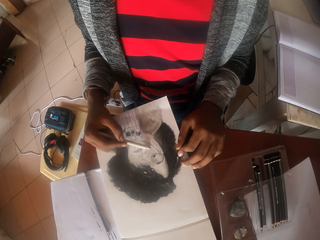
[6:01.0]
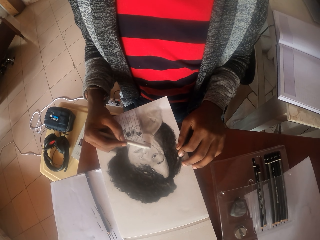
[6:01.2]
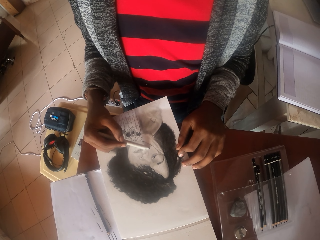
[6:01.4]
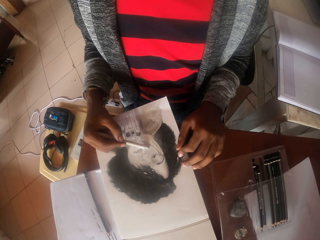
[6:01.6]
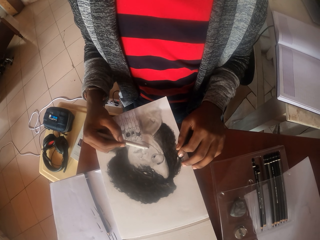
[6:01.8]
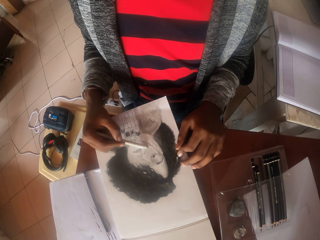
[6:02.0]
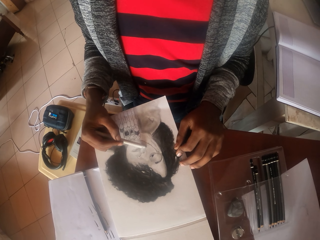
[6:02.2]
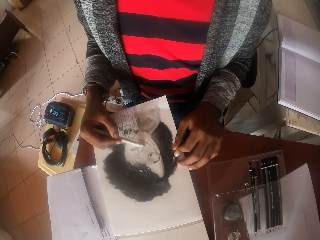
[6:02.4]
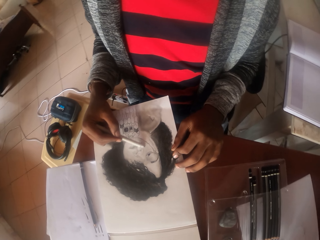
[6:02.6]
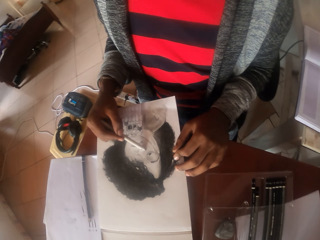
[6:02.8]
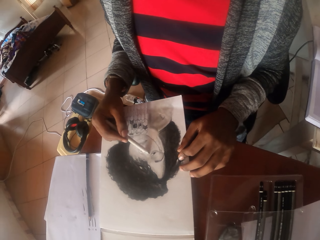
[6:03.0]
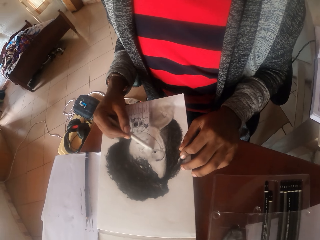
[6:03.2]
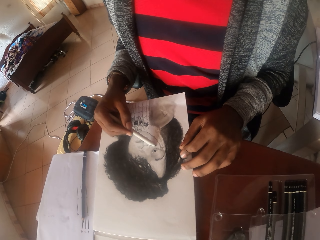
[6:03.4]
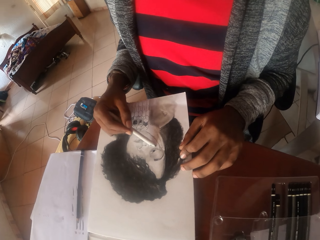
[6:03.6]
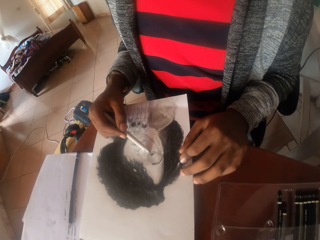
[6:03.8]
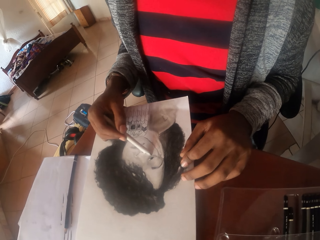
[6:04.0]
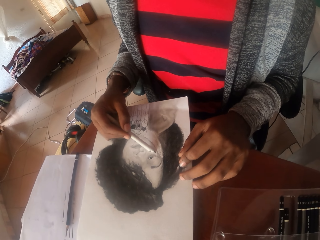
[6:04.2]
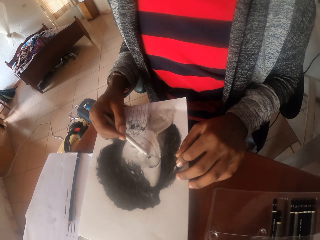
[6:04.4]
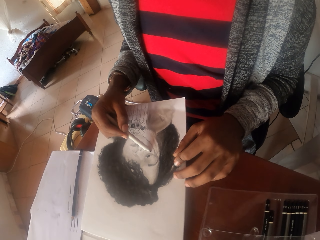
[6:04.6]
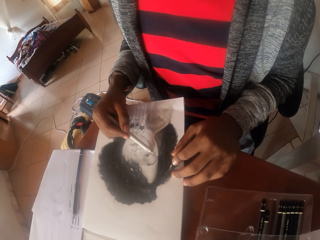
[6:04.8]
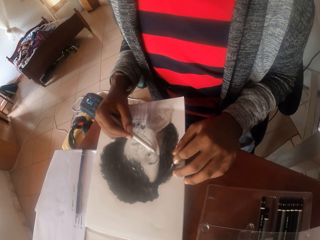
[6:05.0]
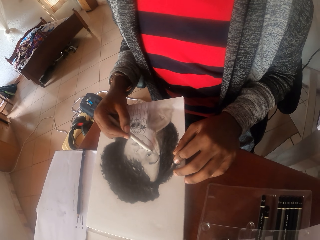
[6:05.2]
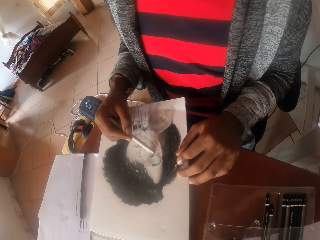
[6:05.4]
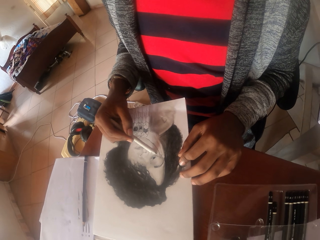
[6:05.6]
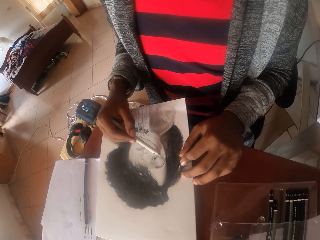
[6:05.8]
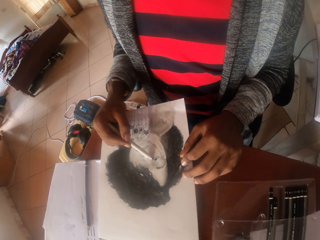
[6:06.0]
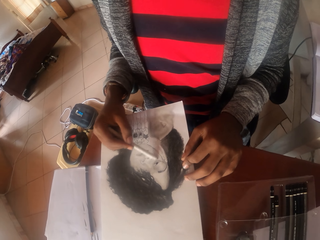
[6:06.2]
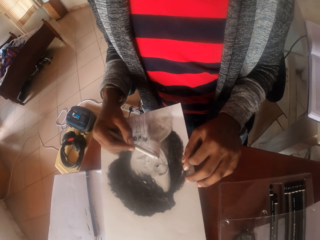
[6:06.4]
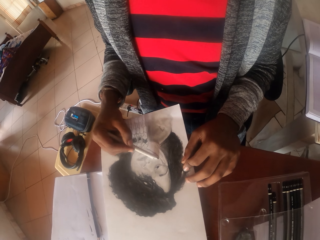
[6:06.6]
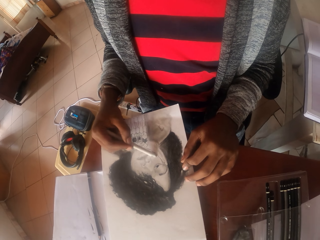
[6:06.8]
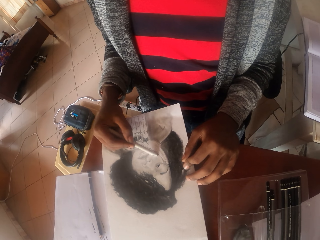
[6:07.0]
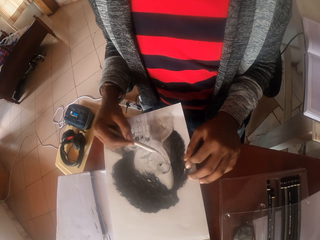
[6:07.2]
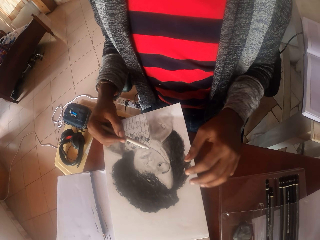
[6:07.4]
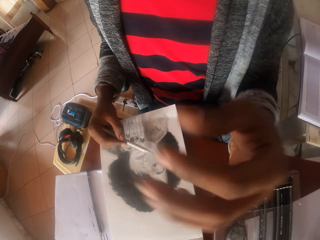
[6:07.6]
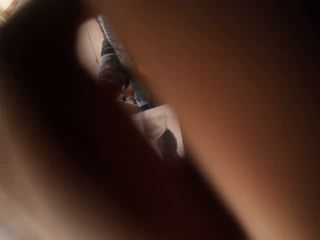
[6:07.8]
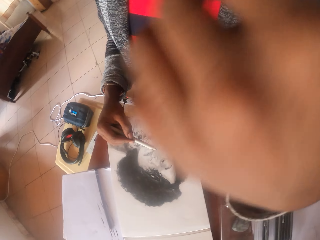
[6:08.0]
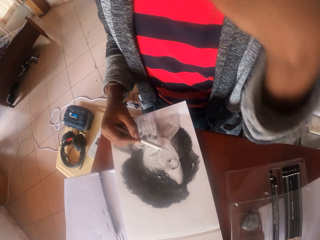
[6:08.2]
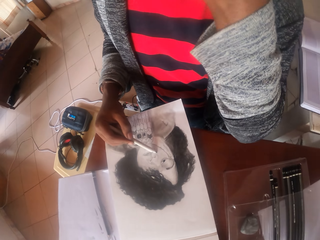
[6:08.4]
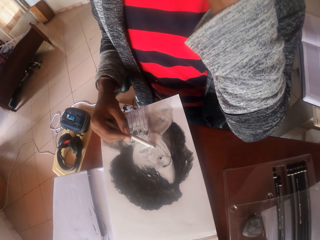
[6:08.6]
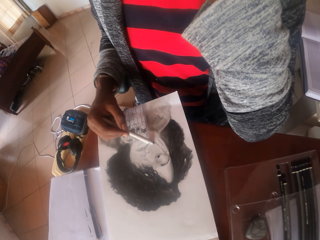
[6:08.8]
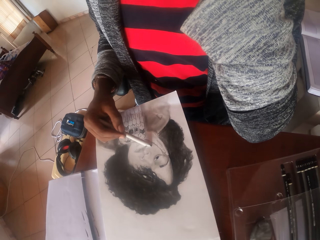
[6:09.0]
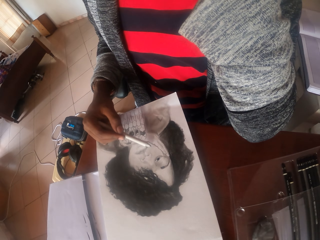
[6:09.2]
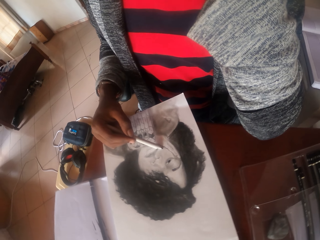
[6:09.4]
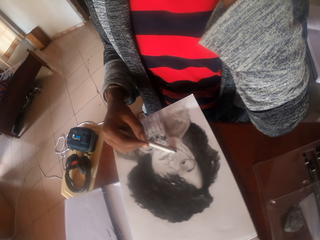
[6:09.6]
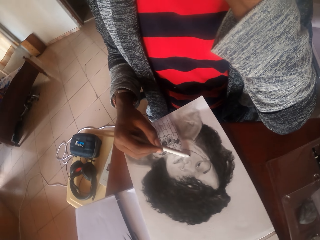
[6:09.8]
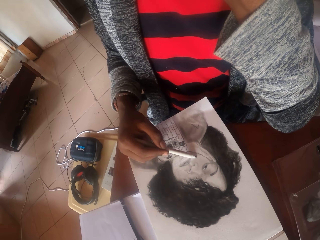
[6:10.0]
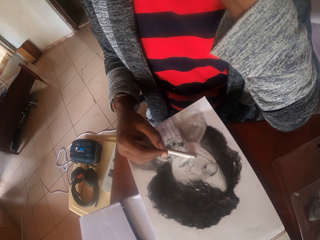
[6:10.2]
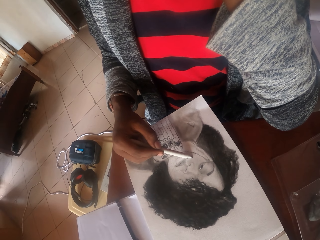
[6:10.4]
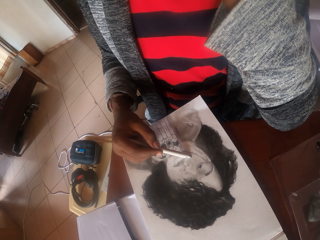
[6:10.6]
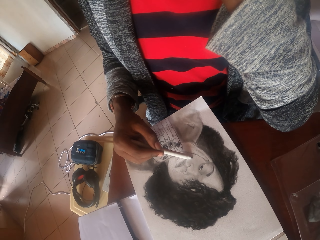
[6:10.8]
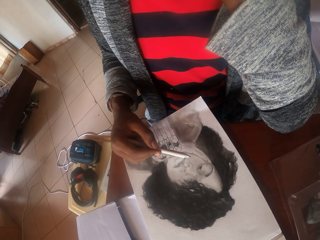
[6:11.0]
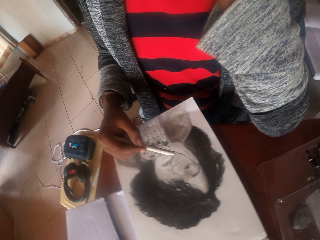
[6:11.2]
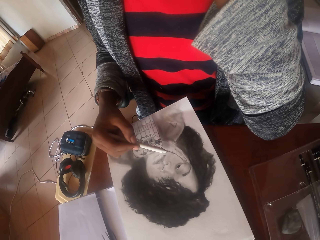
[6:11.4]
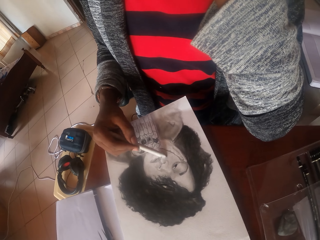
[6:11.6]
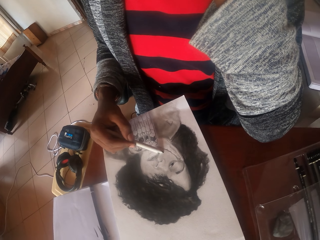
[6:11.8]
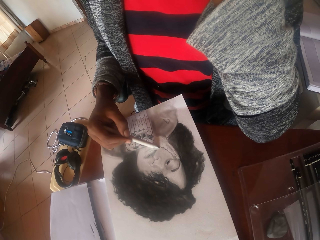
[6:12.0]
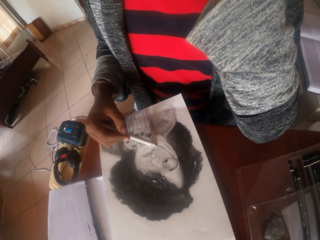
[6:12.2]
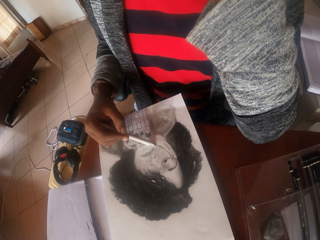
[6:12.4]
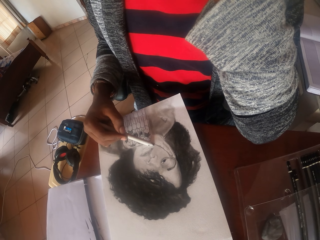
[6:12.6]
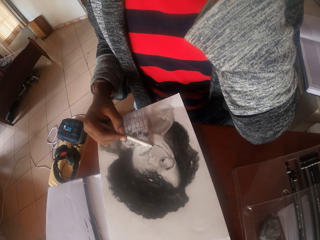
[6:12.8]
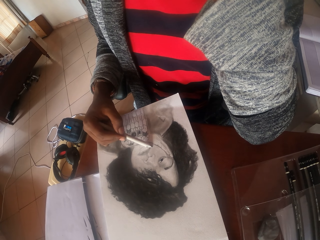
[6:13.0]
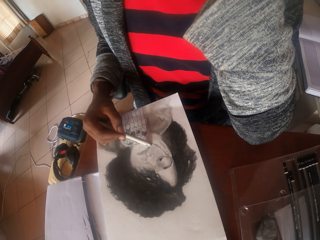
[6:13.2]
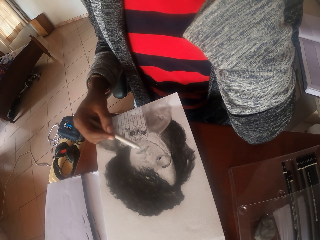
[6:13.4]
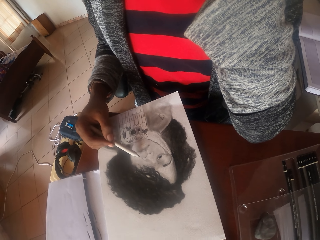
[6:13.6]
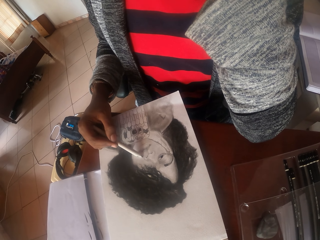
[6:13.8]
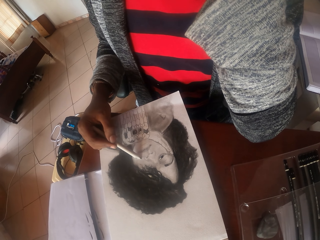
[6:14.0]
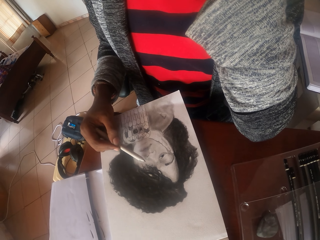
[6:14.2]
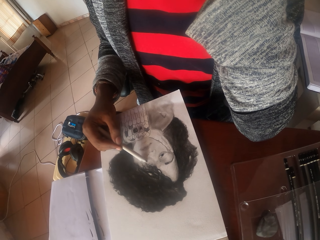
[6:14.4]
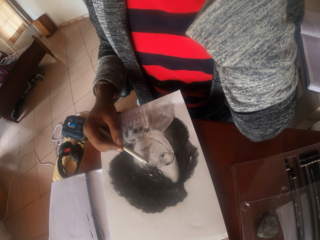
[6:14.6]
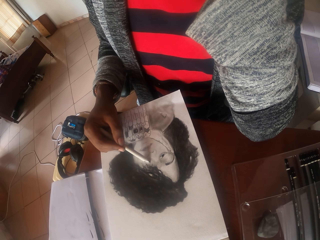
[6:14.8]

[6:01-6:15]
The camera wearer moves beside the drawing. He draws on the paper with a pencil. He raises the left hand. He holds his face. He draws a person picture on the paper with a pencil.

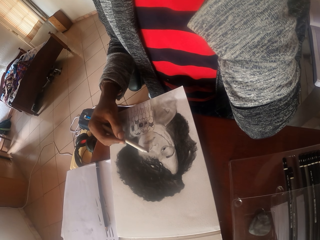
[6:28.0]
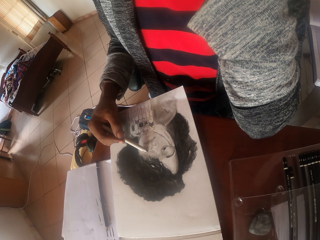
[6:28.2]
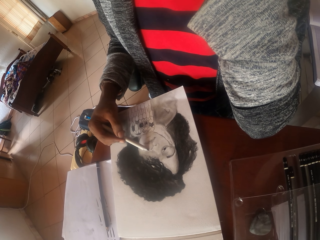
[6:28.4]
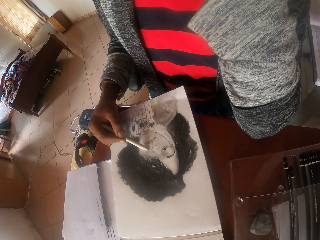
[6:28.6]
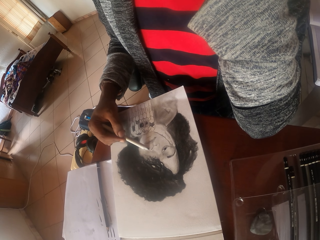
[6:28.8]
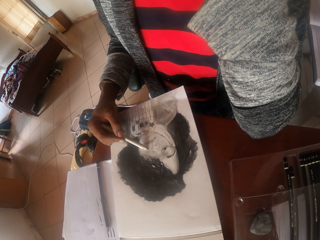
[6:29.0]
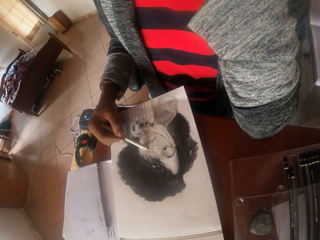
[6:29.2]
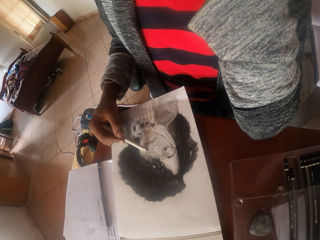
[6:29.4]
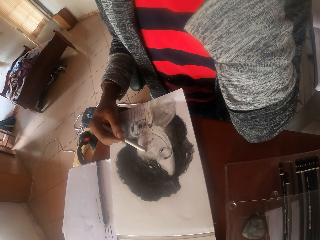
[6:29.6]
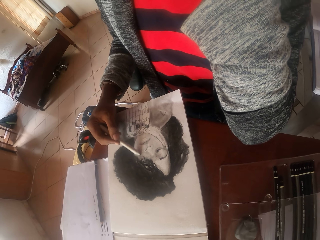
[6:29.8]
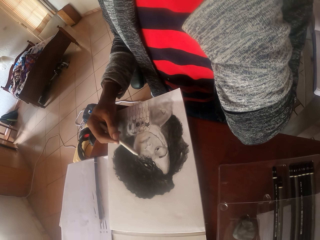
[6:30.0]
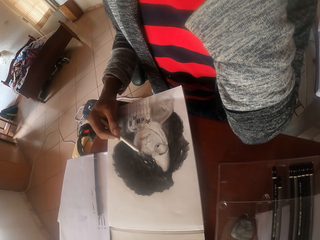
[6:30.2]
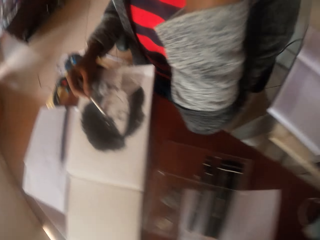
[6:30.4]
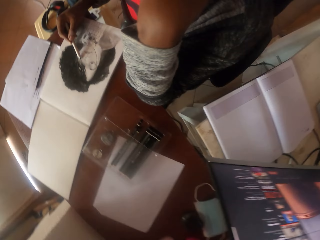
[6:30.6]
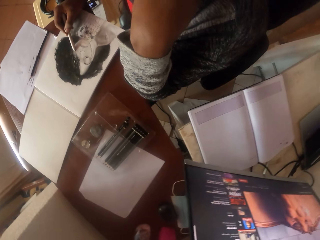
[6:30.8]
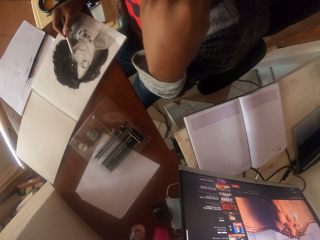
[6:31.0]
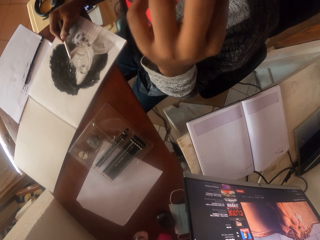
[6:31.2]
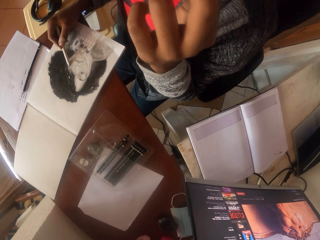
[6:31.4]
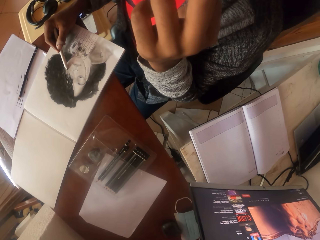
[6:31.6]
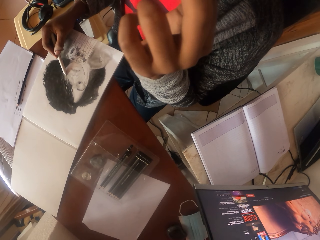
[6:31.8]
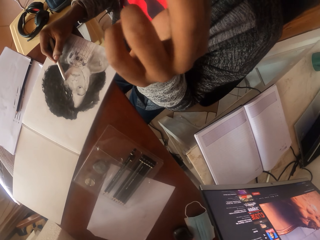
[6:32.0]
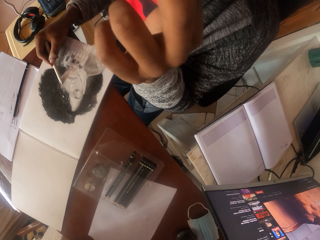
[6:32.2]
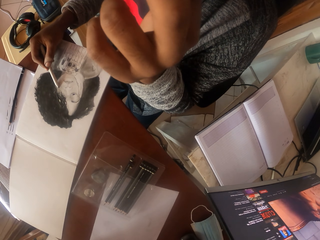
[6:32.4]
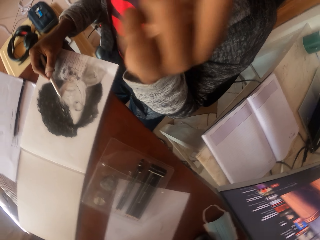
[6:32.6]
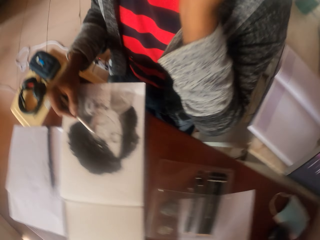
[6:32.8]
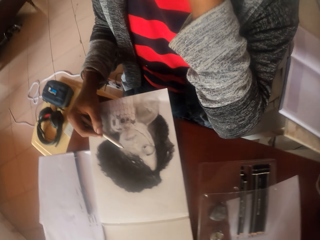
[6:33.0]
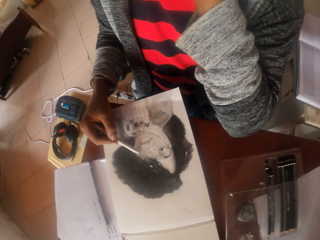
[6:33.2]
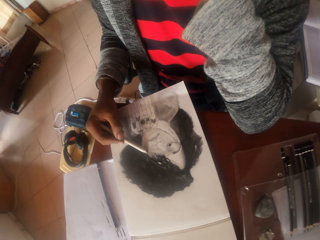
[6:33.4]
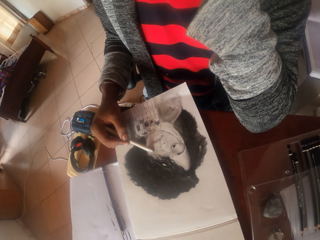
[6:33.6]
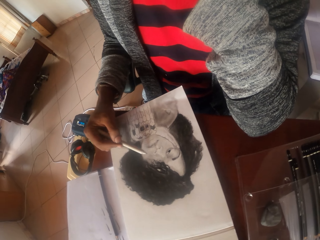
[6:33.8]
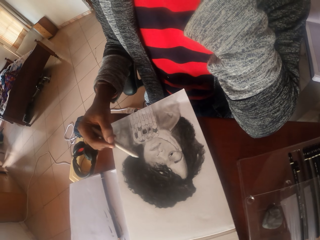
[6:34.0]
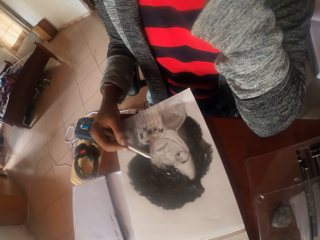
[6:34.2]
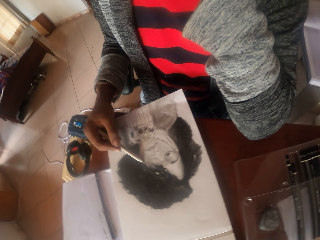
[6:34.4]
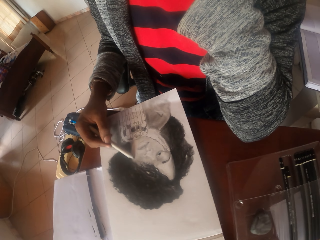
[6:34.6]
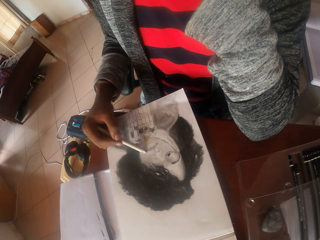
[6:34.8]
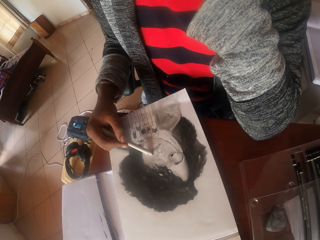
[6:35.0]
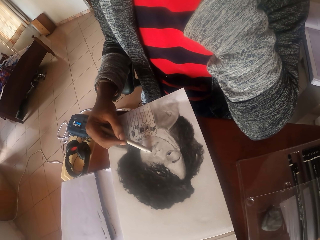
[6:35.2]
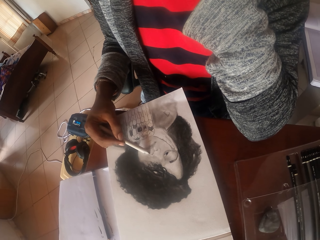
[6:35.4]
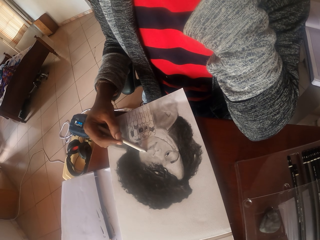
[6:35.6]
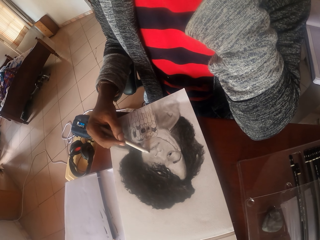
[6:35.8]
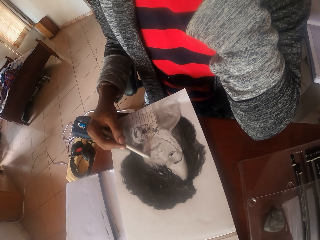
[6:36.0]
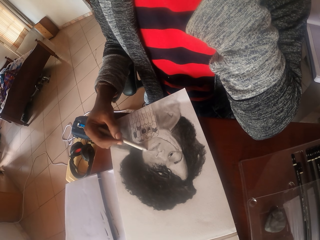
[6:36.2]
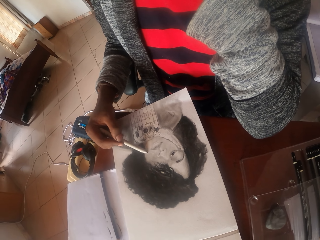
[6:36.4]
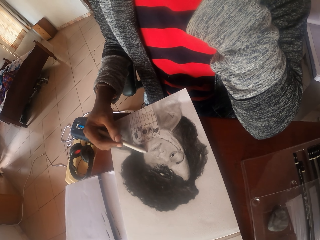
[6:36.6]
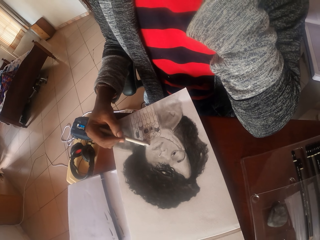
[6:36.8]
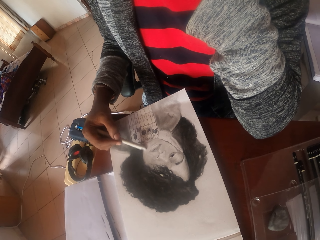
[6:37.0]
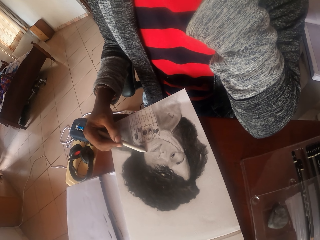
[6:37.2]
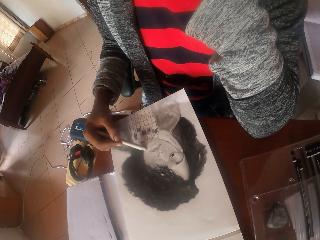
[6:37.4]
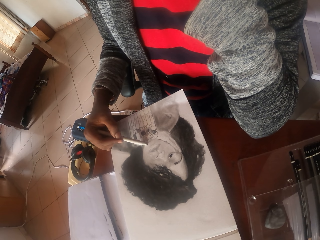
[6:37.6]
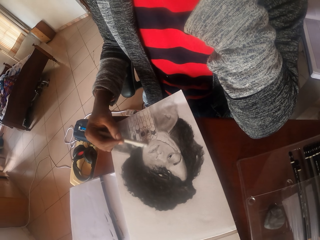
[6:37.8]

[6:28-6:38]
The camera wearer turns aside. She moves the left hand. She cleans her nose. She draws a person picture on a paper with a pencil.
